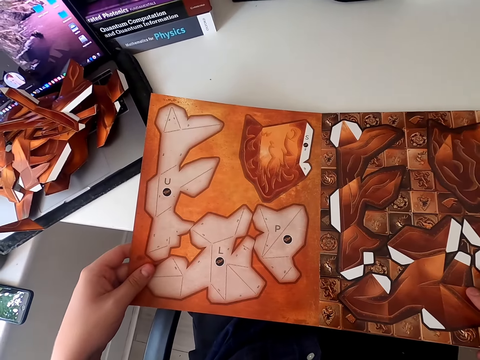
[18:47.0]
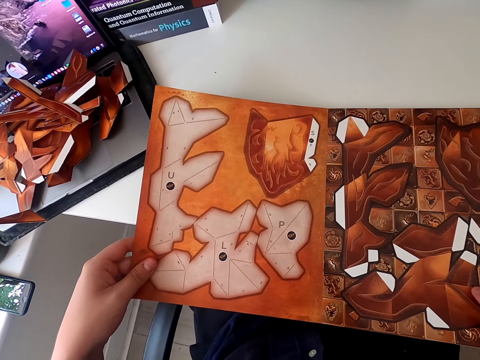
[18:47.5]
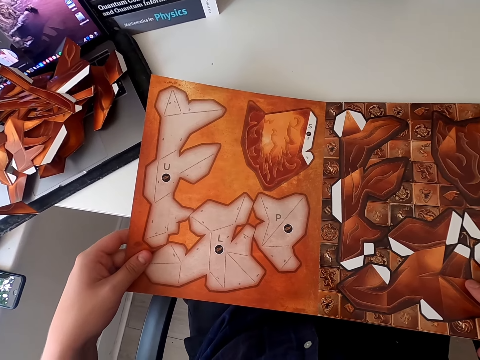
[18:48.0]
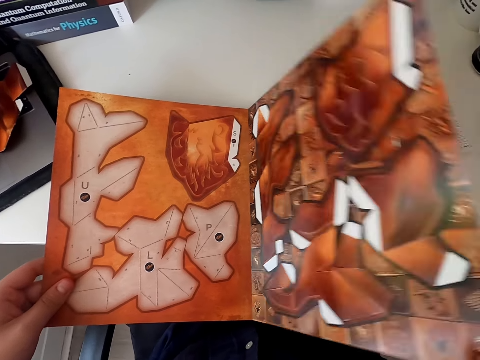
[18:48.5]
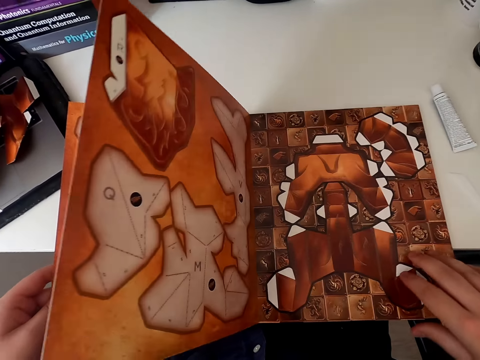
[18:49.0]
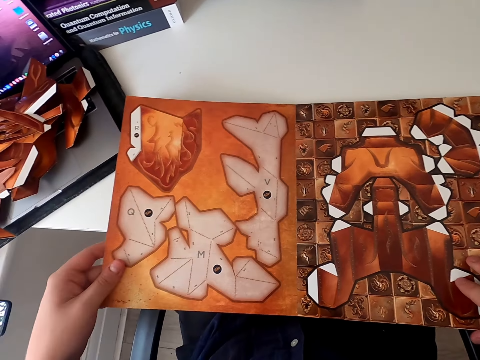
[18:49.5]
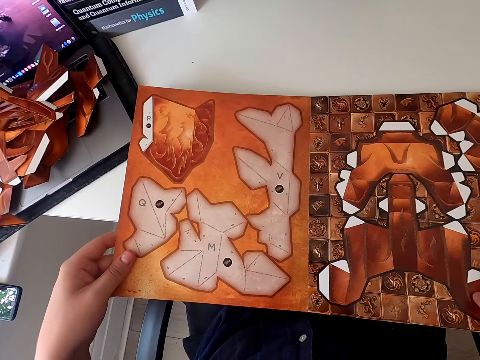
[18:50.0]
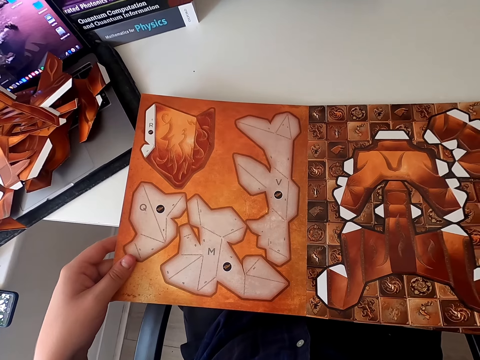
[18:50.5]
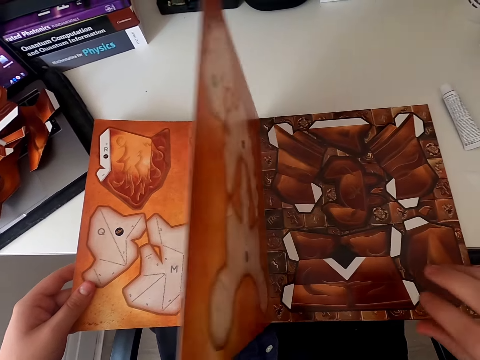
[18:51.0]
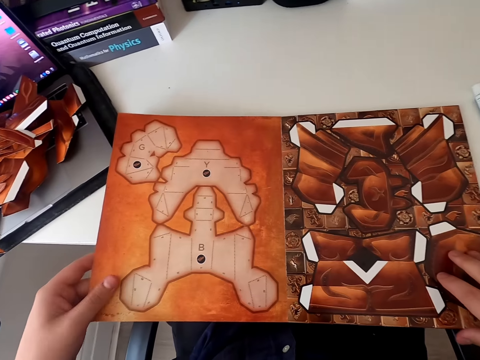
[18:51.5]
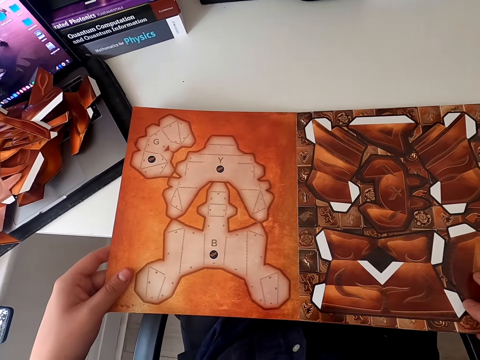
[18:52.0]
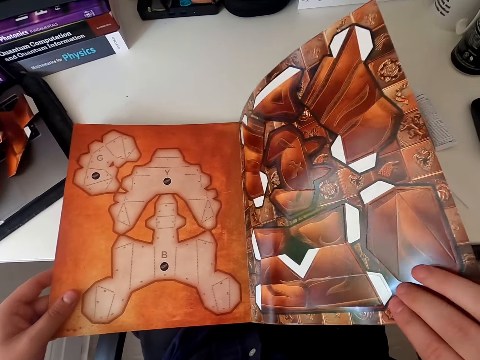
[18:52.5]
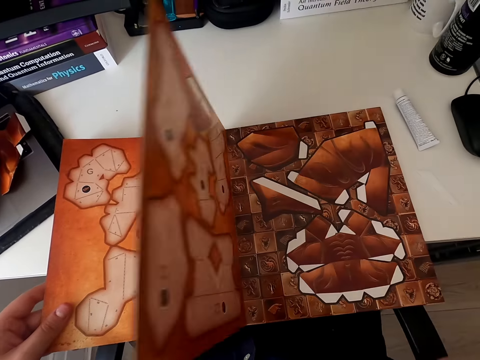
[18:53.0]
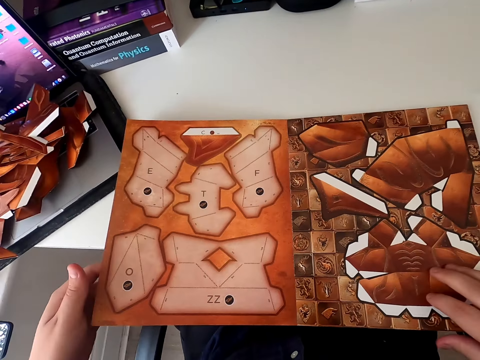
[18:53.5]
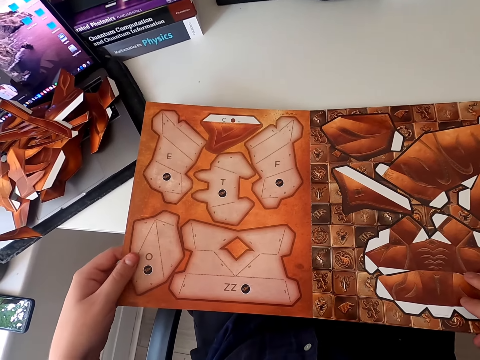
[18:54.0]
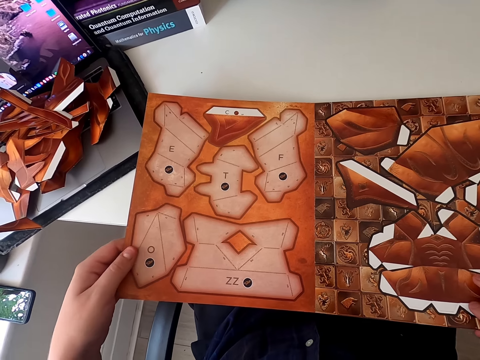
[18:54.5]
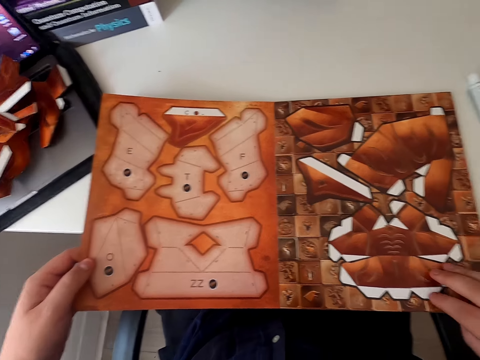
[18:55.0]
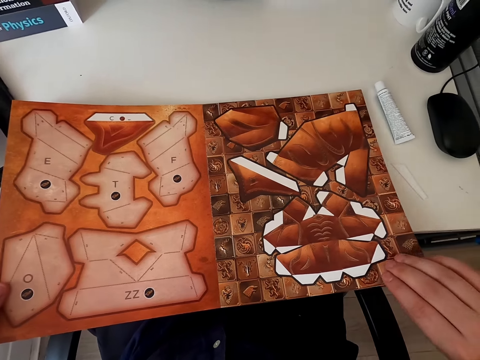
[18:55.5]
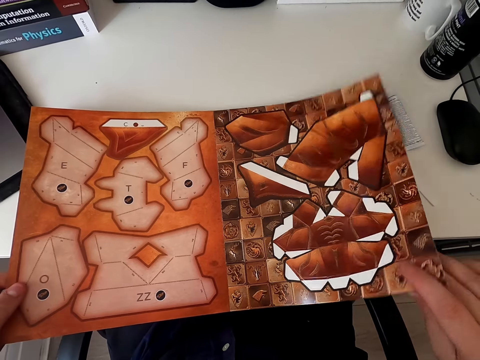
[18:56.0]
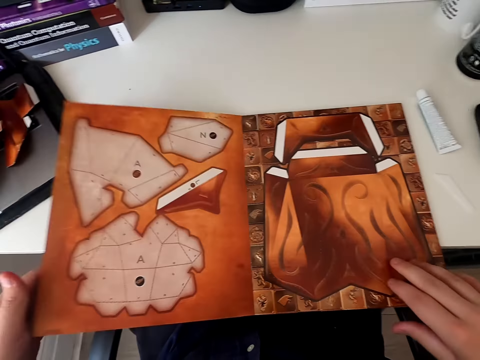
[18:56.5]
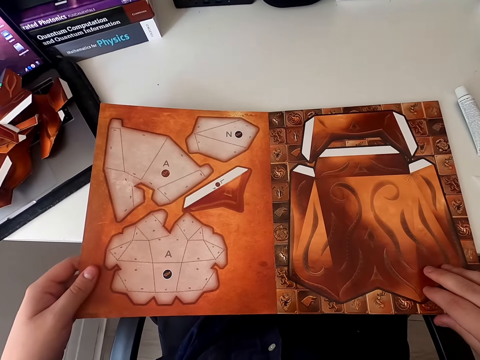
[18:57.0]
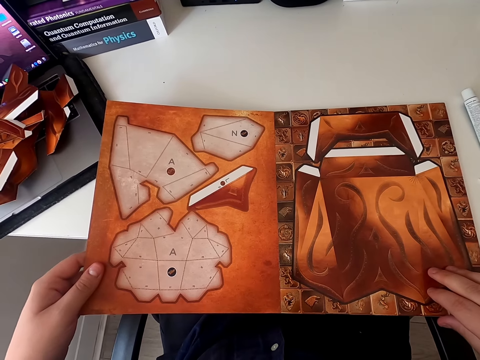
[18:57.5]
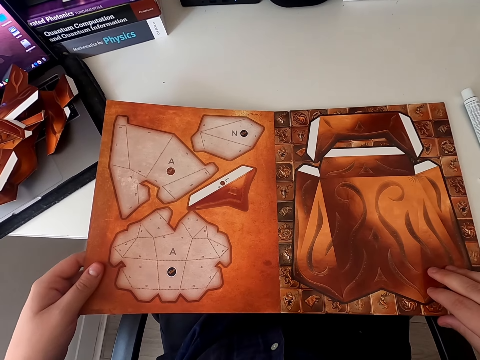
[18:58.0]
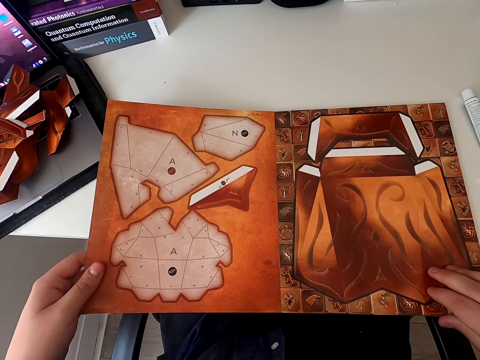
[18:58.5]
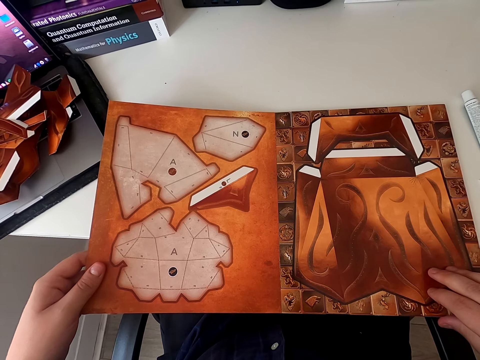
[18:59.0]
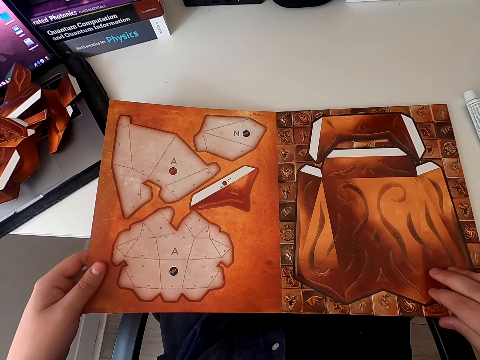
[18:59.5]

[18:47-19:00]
The camera wearer stares at the paper craft book. They turn the paper craft book page. They stare at the paper craft book. They turn the paper craft book page. They stare at the paper craft book. They turn the paper craft book page. They stare at the paper craft book. They turn the paper craft book page. They stare at the paper craft book.

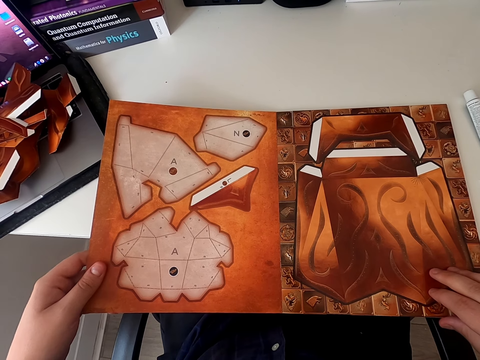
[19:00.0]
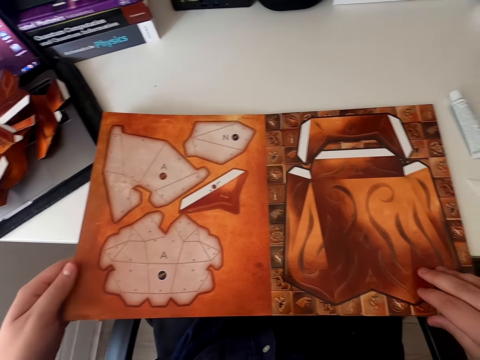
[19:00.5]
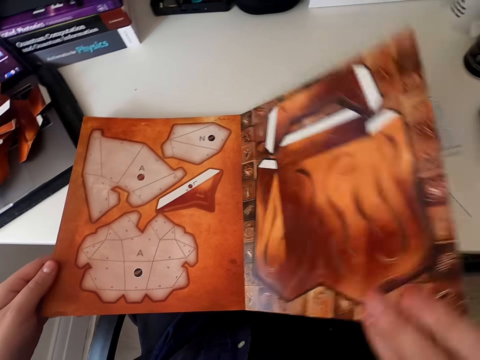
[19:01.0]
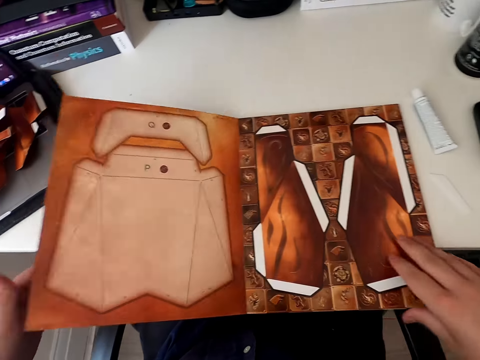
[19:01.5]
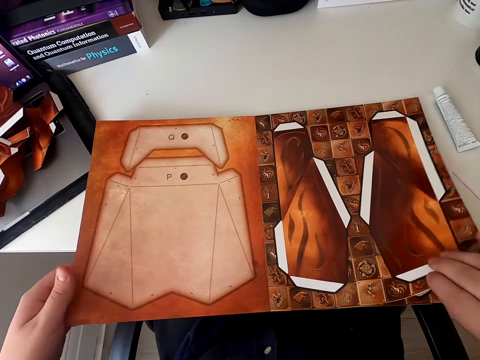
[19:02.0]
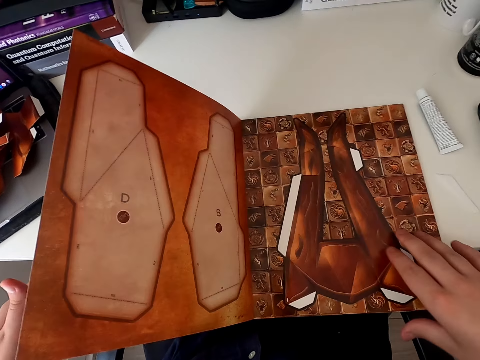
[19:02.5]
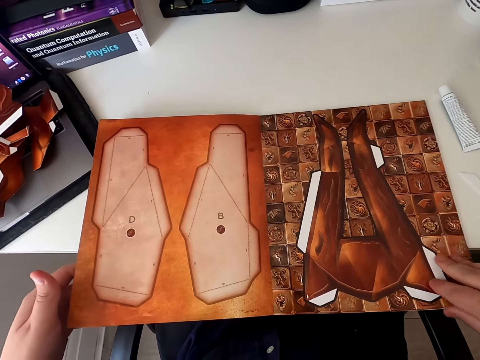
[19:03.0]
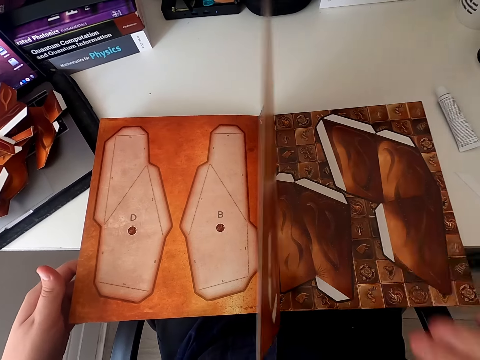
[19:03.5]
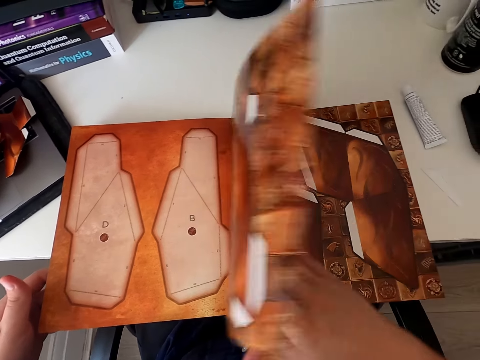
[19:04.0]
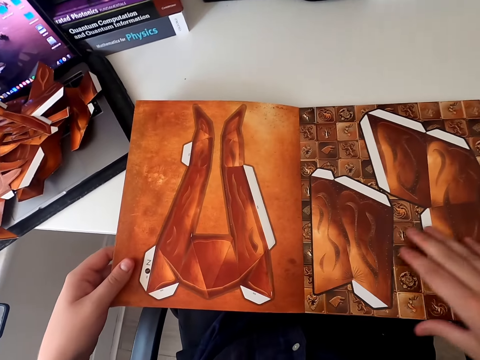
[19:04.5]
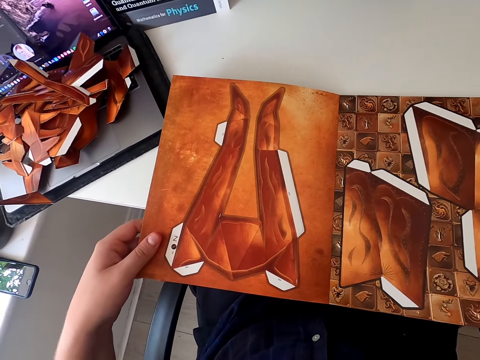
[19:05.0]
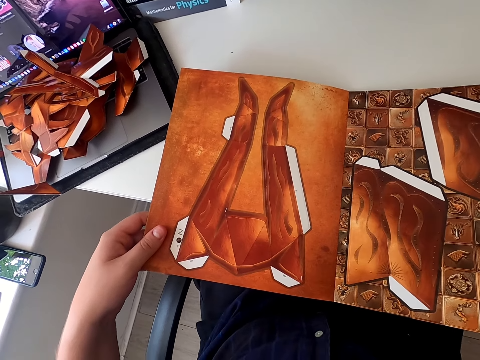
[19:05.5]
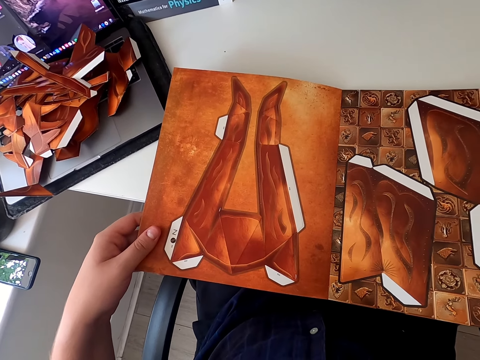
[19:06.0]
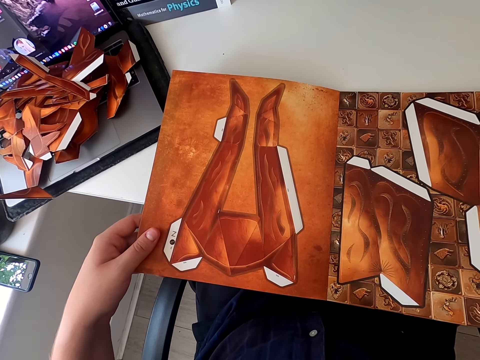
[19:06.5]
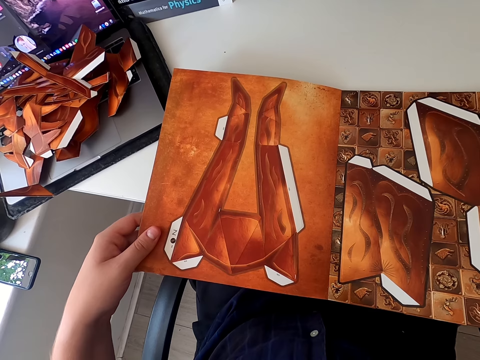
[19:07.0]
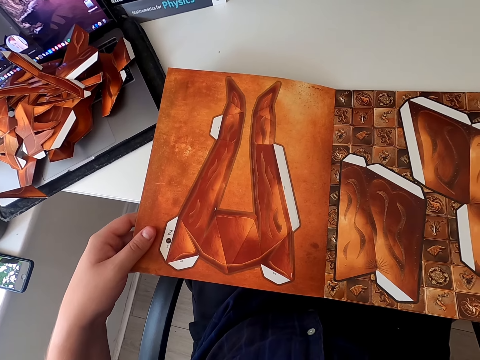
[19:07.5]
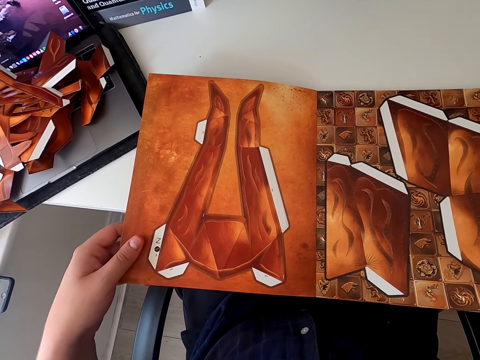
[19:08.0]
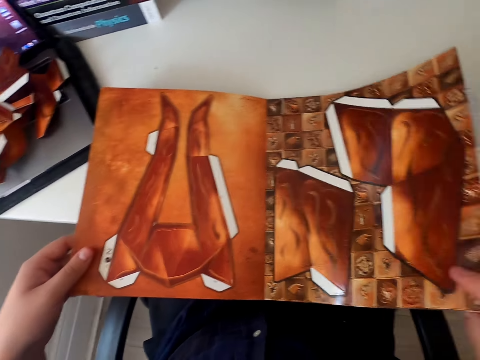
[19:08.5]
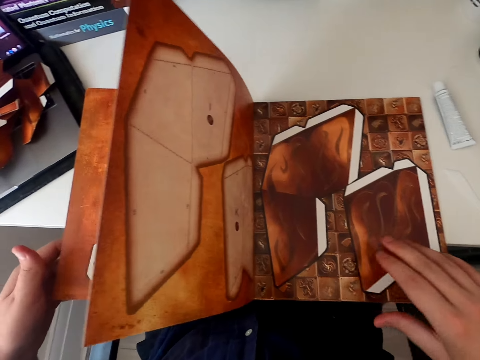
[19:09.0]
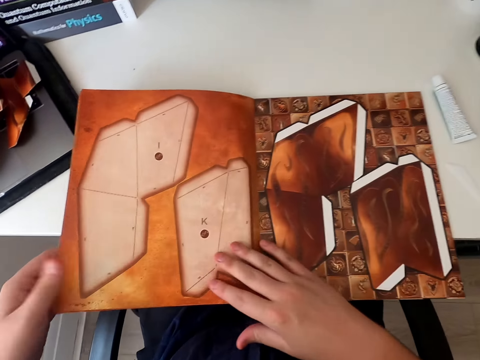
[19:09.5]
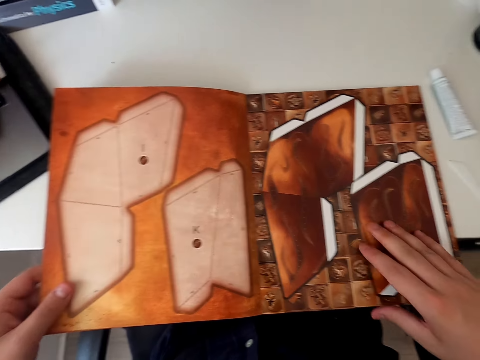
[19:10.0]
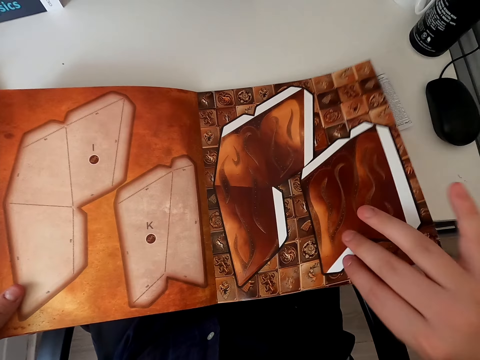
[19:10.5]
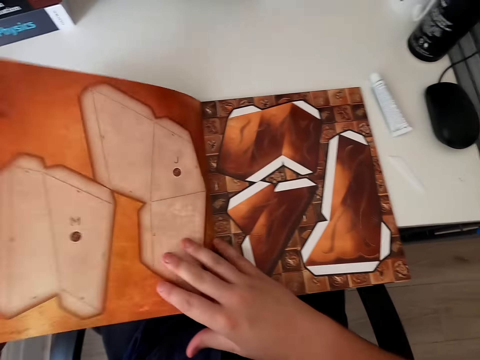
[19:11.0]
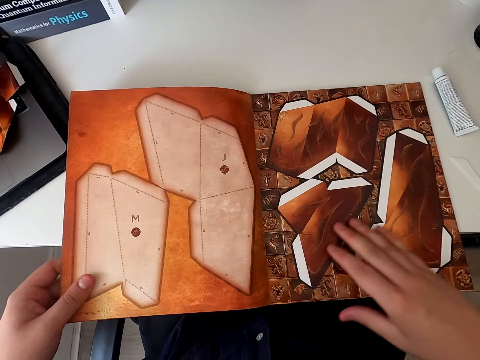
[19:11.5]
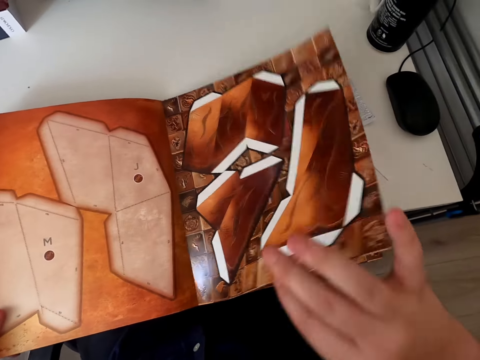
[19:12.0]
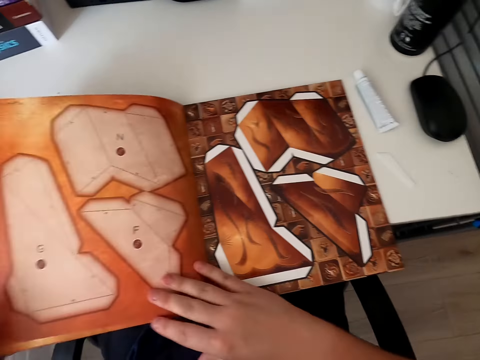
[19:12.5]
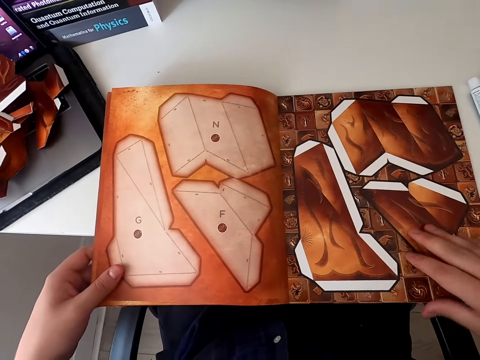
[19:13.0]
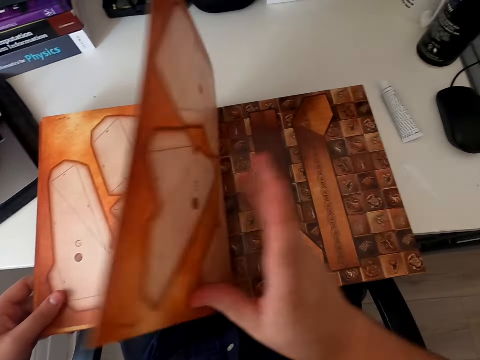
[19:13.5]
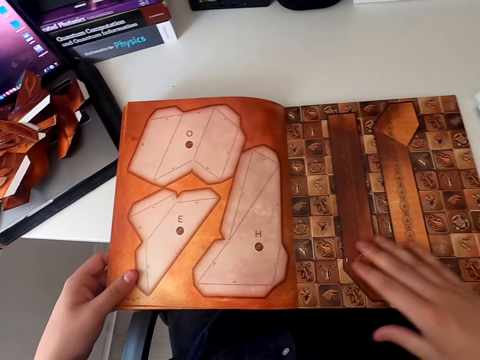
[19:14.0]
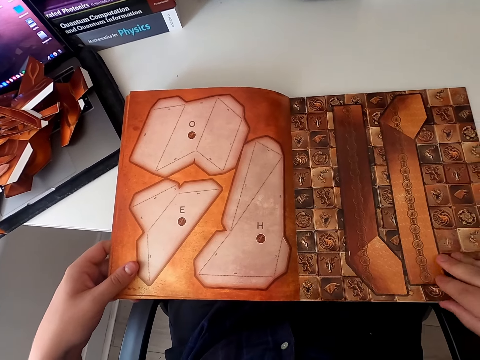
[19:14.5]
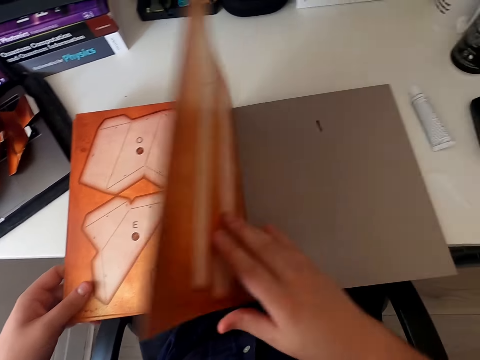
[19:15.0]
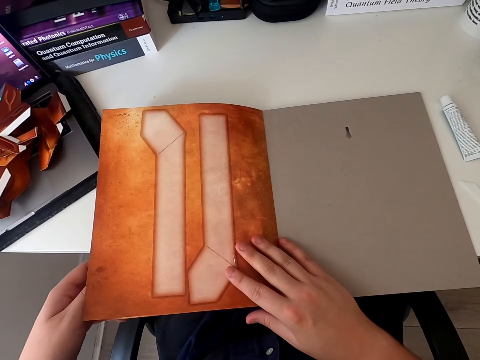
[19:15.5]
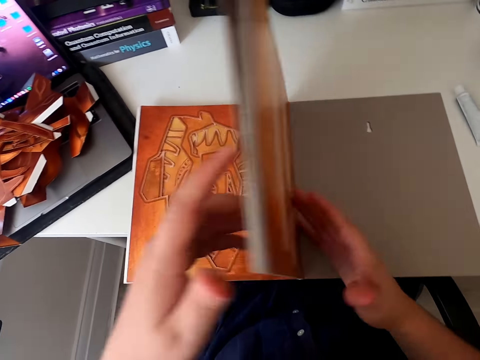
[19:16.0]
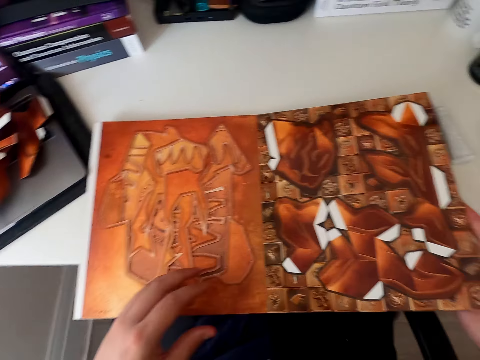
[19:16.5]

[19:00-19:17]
The camera wearer turns the paper craft book page repeatedly. They stare at the paper craft book. They turn the paper craft book page. They turn the paper craft book page again. They stare at the paper craft book. They turn the paper craft book page. They stare at the paper craft book. They turn the paper craft book page. They stare at the paper craft book. They talk and hold the paper craft book.
